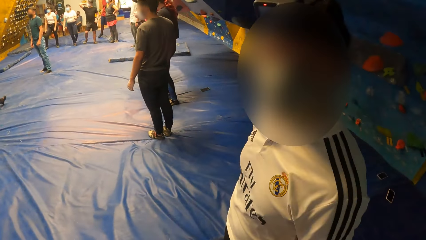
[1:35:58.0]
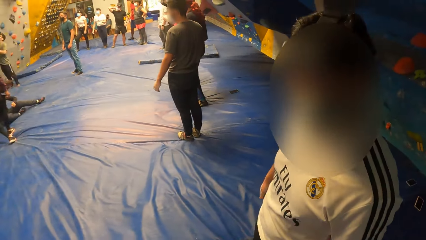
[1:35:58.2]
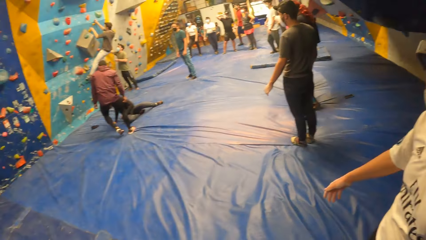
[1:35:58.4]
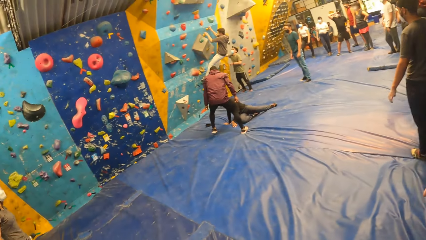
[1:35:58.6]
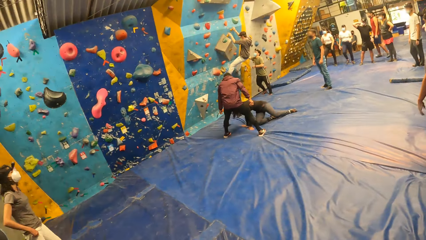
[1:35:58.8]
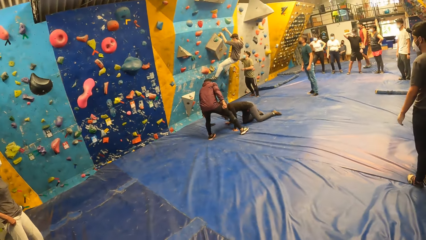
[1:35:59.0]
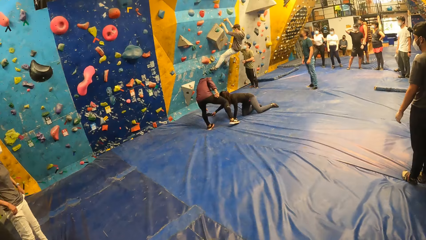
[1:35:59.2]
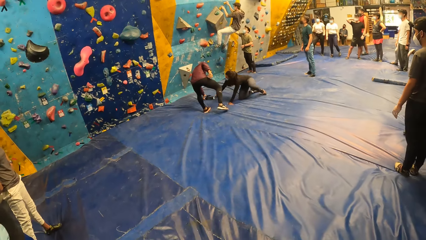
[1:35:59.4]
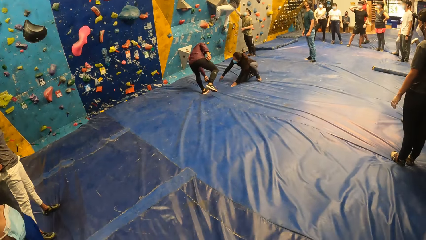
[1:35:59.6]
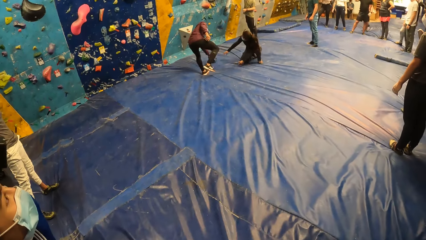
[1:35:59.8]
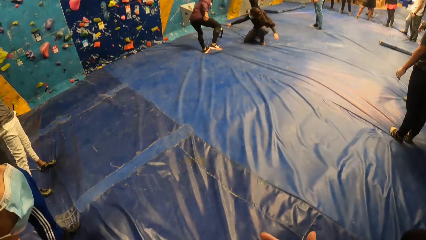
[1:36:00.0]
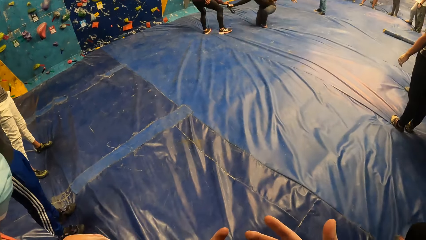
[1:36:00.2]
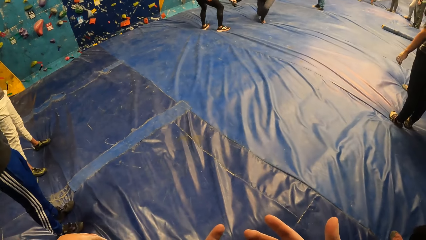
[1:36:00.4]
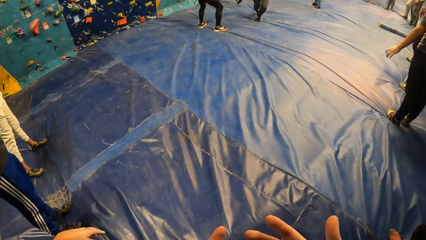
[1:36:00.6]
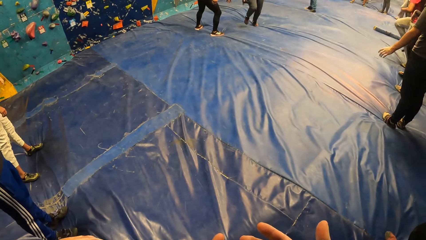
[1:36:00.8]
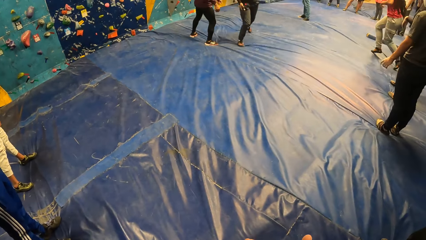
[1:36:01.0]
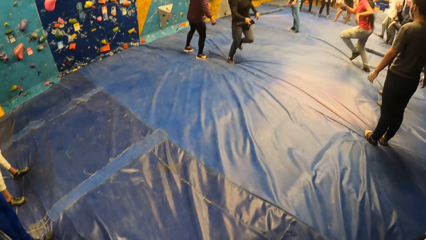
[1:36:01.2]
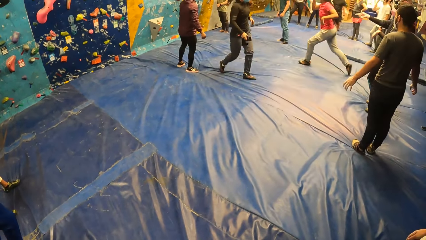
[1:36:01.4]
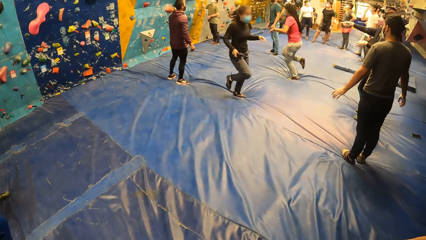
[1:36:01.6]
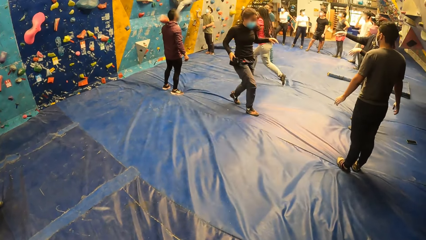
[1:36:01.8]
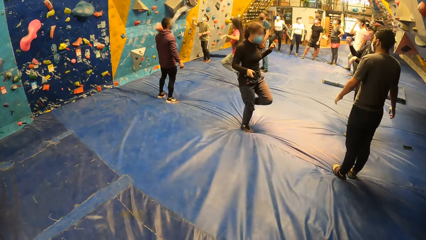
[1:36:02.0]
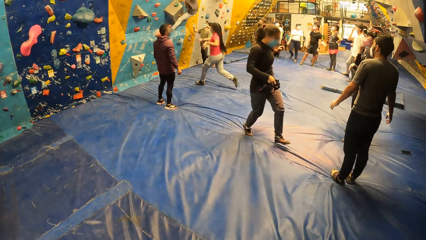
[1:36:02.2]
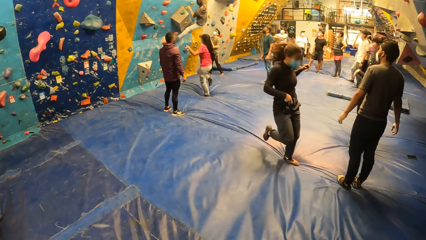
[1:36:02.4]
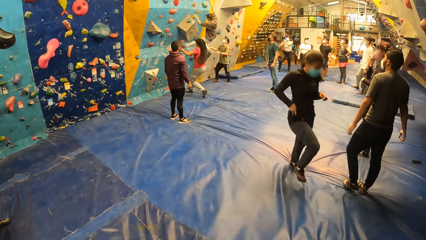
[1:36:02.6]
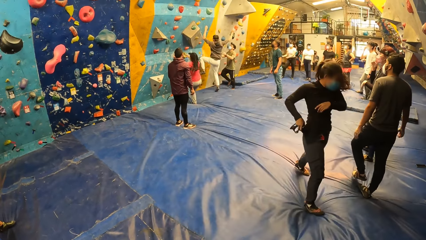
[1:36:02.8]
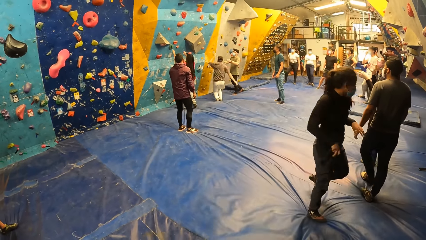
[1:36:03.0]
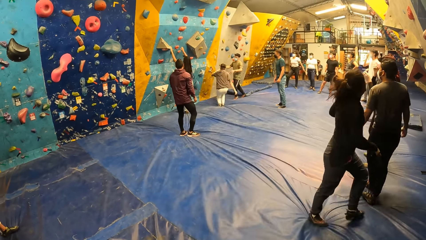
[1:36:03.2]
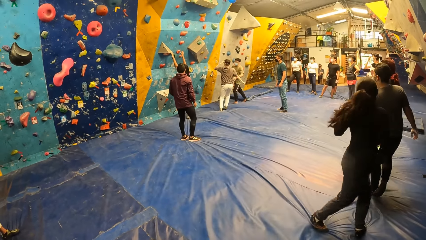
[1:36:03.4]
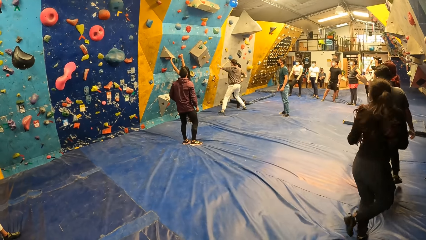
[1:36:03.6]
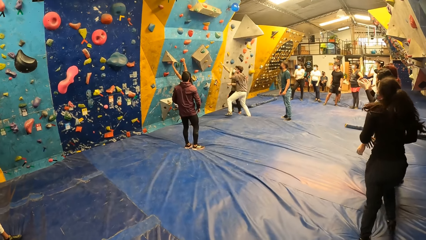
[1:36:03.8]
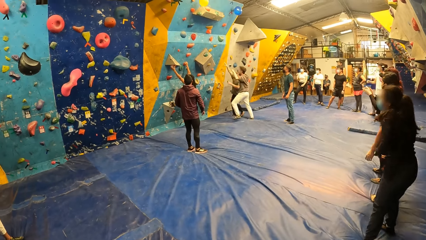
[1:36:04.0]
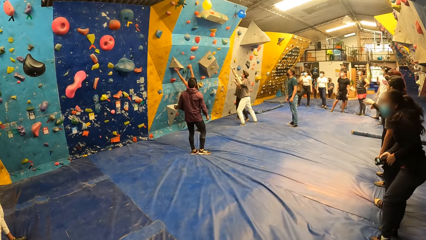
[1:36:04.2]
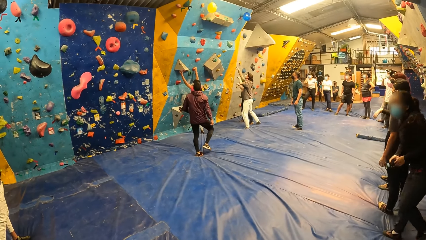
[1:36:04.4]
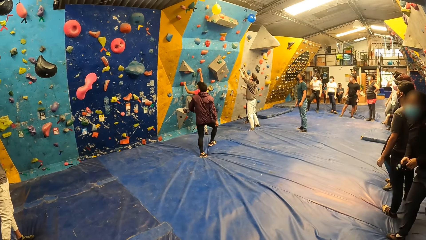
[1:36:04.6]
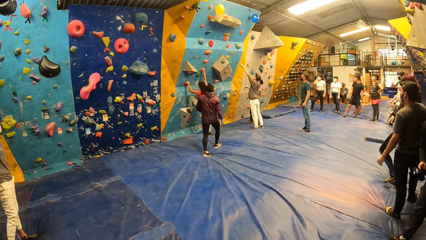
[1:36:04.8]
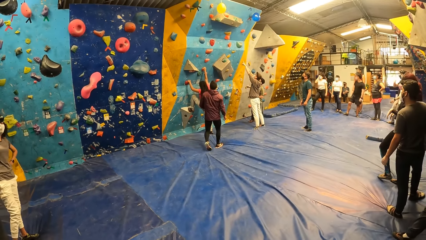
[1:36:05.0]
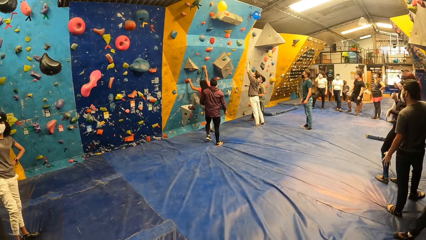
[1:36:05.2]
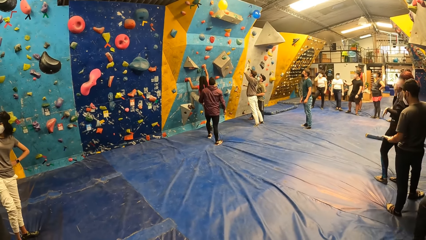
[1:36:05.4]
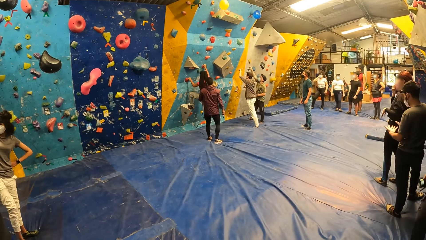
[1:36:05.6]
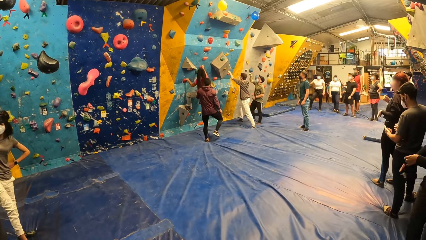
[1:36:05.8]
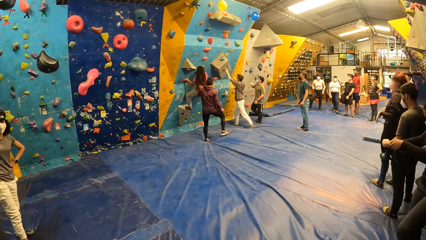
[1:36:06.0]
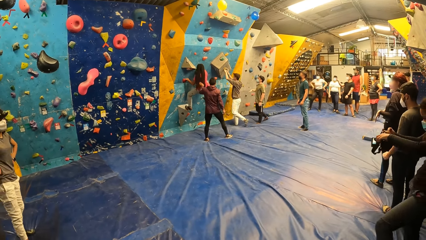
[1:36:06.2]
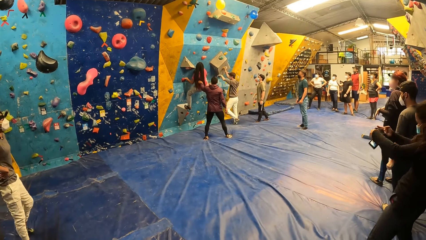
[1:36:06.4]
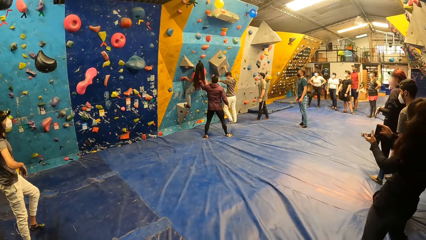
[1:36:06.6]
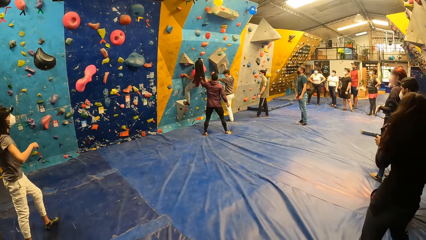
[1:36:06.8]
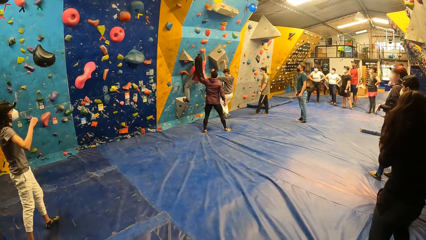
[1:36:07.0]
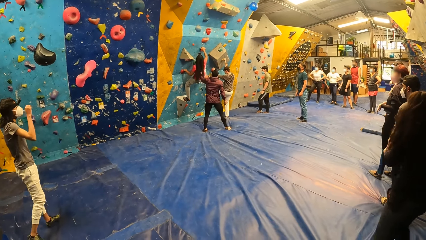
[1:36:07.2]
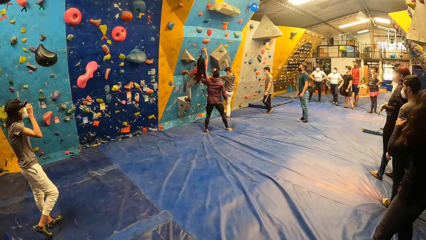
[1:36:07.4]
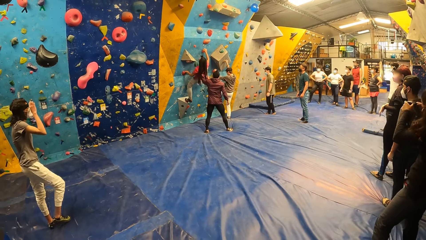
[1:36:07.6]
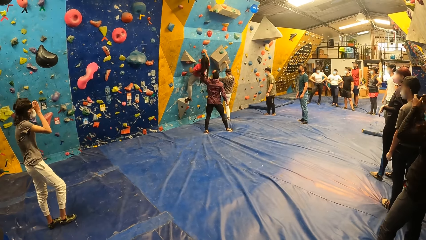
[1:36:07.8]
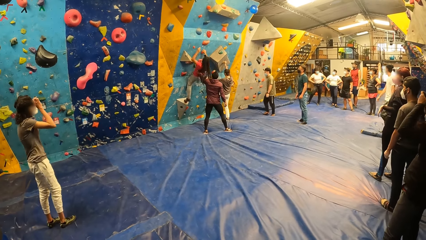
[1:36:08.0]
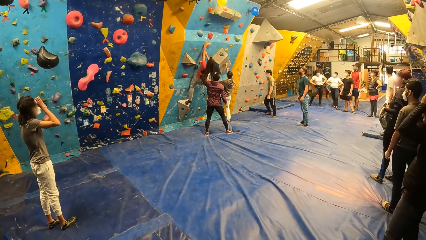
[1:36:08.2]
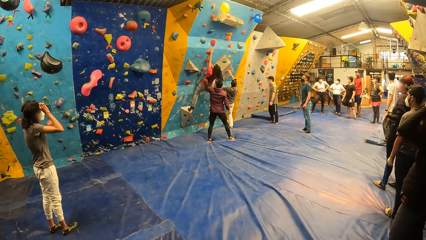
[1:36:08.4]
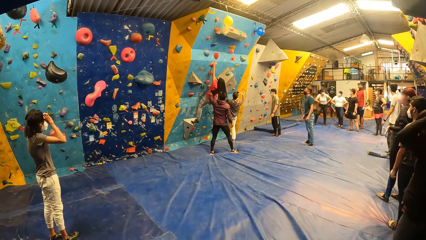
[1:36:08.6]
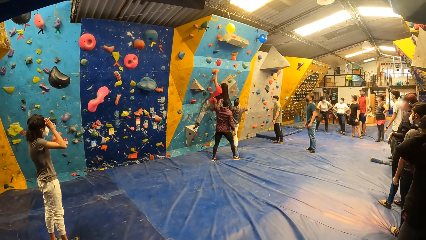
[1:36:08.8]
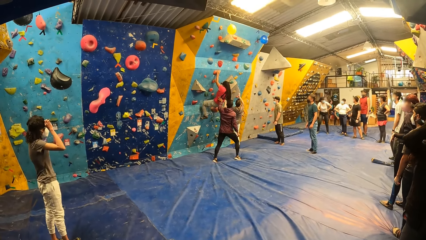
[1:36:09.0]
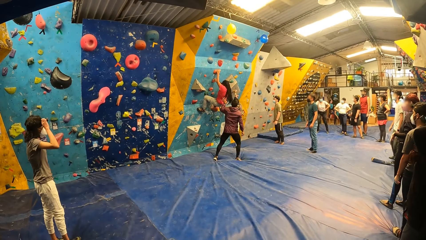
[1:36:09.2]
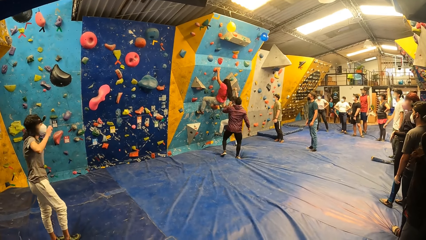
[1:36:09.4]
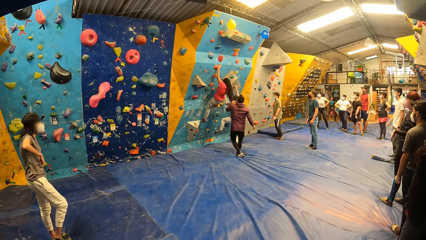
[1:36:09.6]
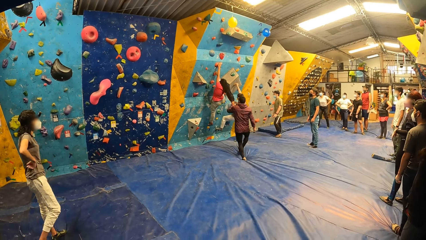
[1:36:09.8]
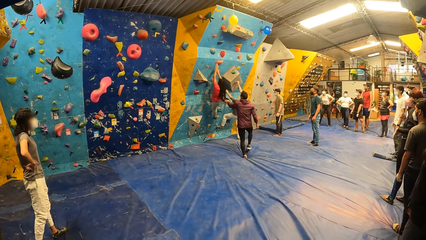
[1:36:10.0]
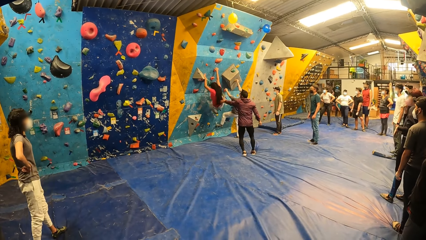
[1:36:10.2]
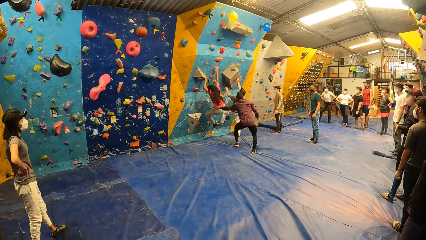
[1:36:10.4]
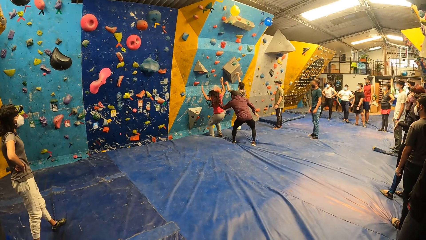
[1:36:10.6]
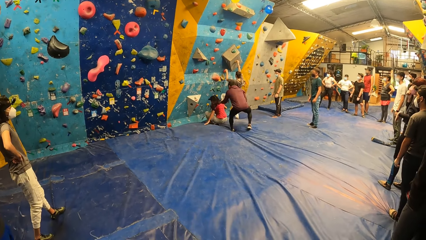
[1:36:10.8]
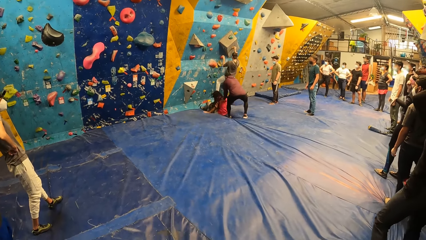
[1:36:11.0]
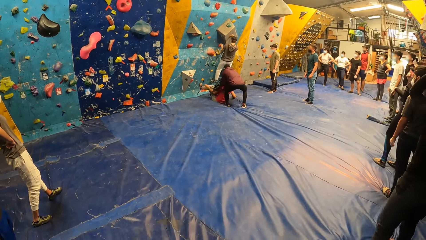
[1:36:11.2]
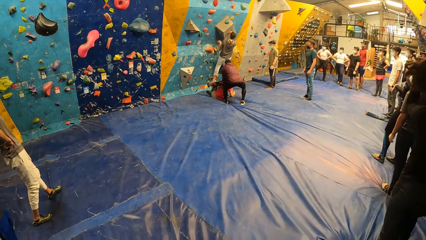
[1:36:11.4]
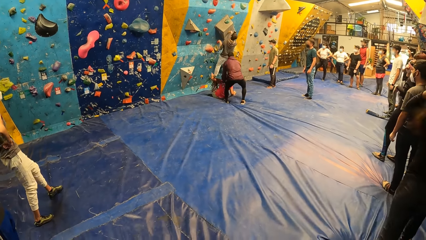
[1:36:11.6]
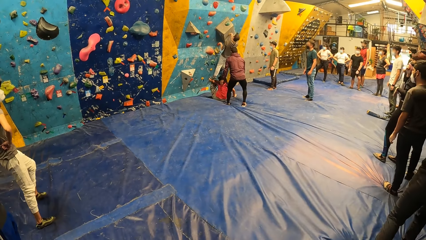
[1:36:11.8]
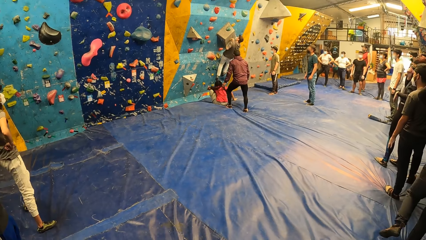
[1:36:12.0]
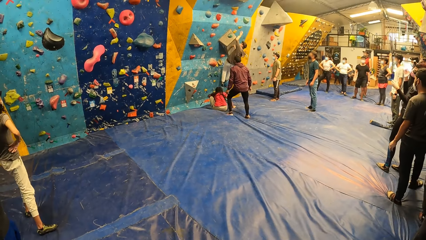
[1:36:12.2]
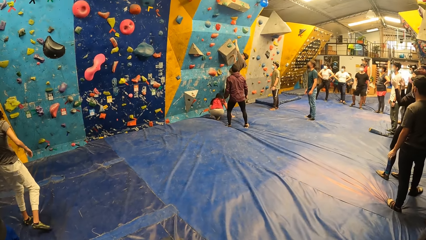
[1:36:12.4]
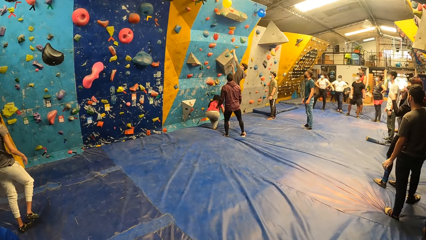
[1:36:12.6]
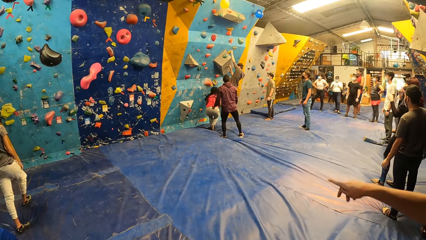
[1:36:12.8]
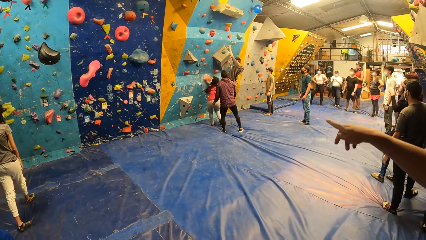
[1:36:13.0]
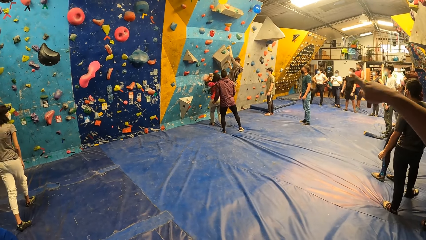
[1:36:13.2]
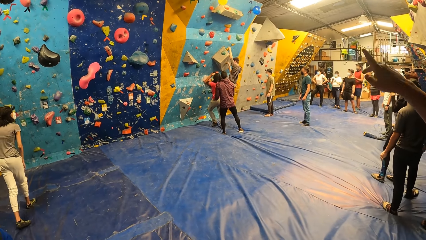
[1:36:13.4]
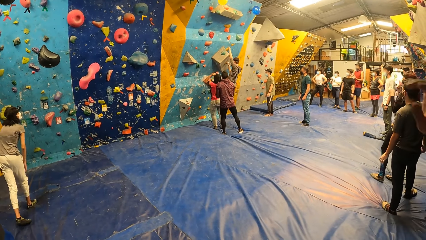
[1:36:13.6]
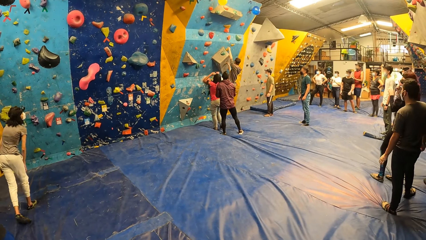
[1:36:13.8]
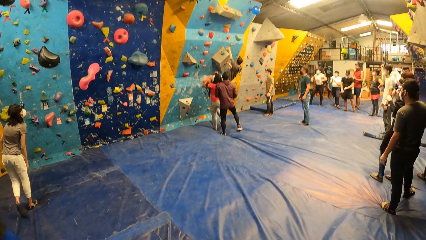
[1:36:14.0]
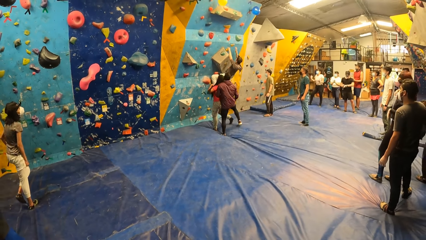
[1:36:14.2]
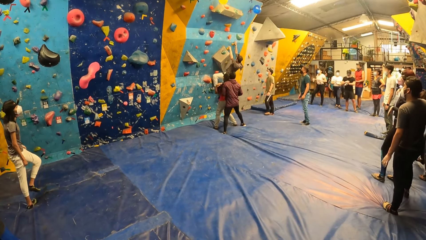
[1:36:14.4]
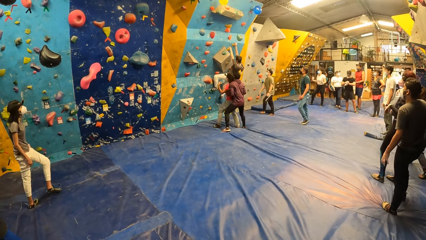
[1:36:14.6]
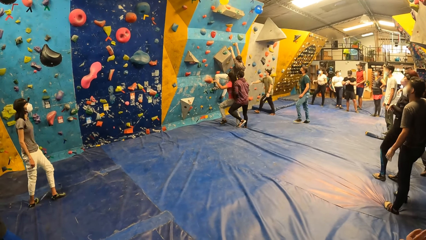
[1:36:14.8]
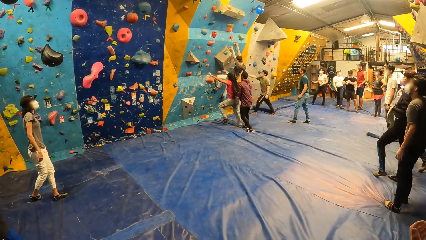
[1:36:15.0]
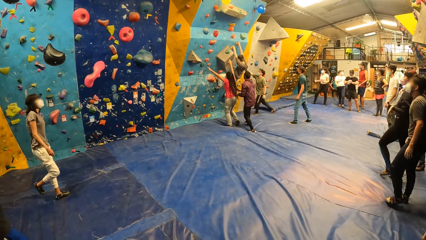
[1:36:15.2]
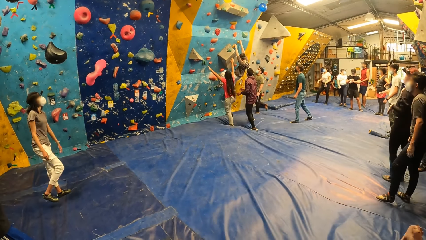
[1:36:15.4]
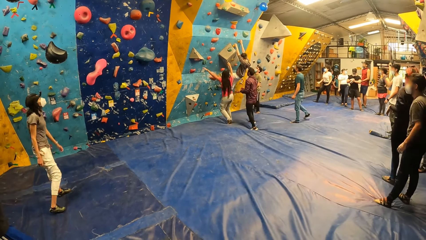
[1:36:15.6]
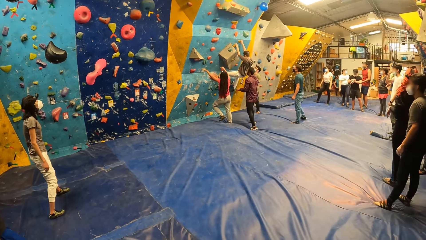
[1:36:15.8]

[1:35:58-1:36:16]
The man picks up a camera from the ground with his left hand. The woman collects the camera from the man with her right hand. Another woman runs towards the bouldering wall. Another man jumps down the wall. The second woman climbs the bouldering wall with both hands. The first man assists the second woman with his left hand. The second man climbs the bouldering wall with both hands. A third woman adjusts the camera on her head with her right hand. The third woman puts her right hand akimbo. The second woman jumps down the bouldering wall. The second man climbs the bouldering wall with both hands. The first man assists the second woman on the ground with both hands. A third man gesticulates with his right hand.
